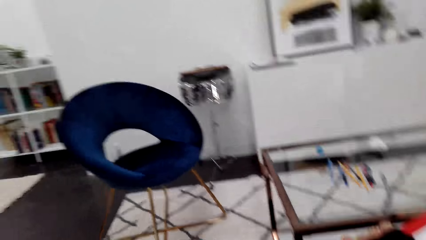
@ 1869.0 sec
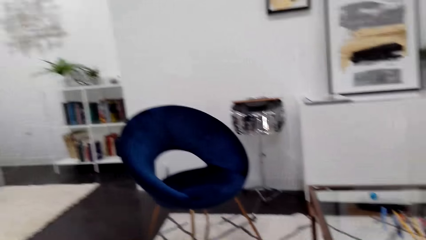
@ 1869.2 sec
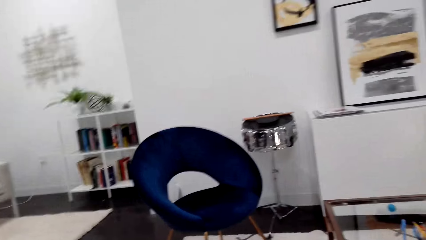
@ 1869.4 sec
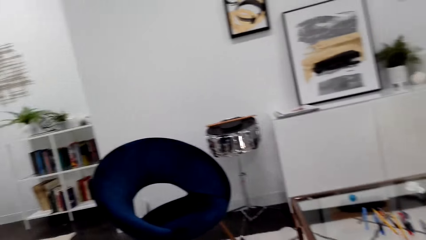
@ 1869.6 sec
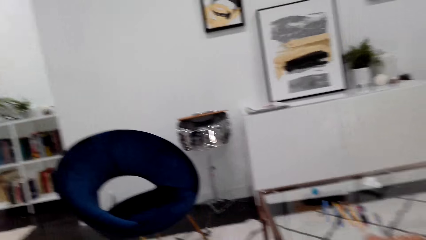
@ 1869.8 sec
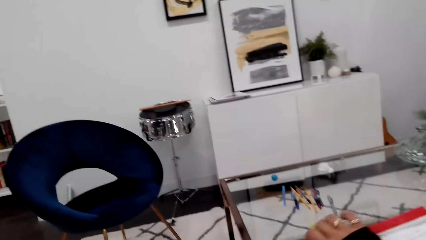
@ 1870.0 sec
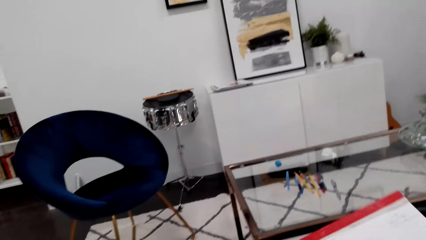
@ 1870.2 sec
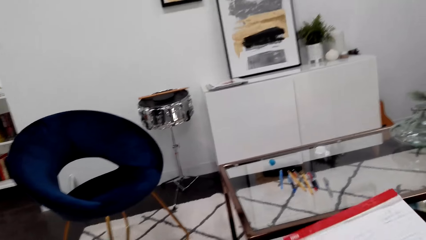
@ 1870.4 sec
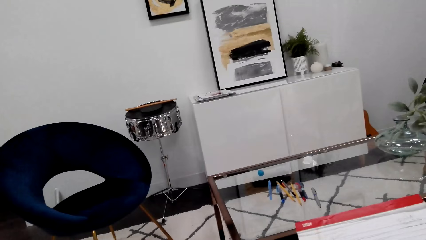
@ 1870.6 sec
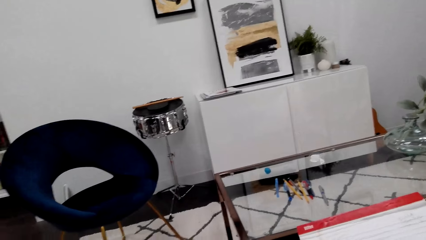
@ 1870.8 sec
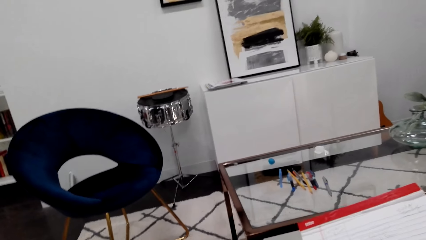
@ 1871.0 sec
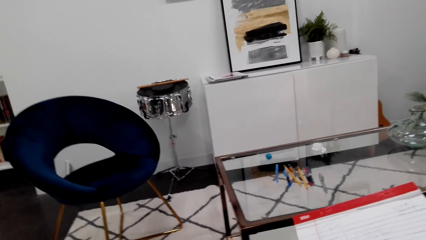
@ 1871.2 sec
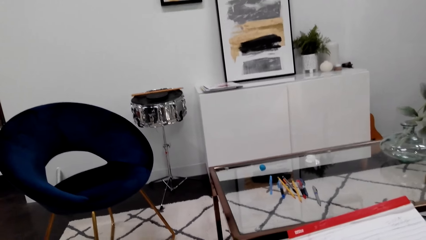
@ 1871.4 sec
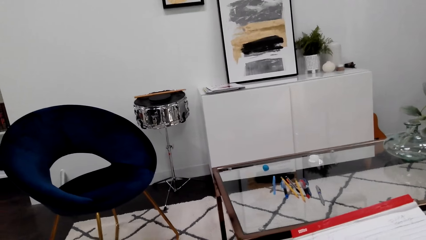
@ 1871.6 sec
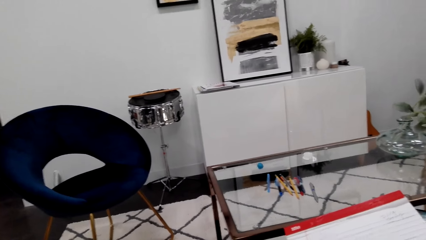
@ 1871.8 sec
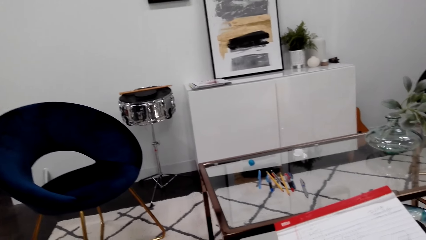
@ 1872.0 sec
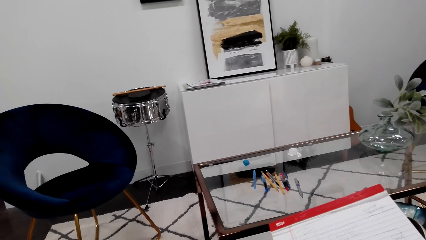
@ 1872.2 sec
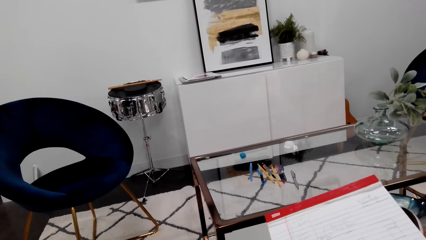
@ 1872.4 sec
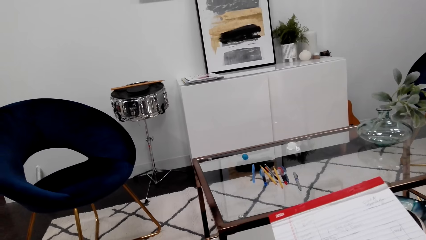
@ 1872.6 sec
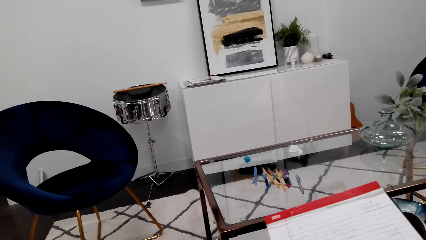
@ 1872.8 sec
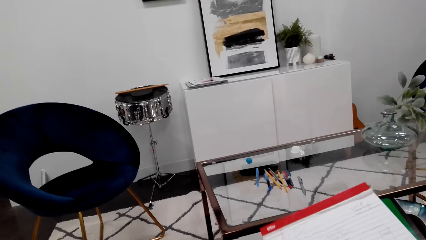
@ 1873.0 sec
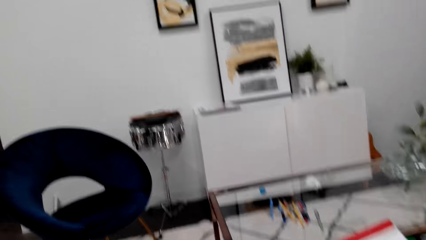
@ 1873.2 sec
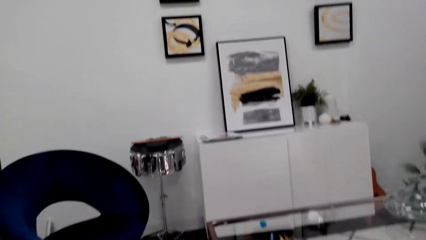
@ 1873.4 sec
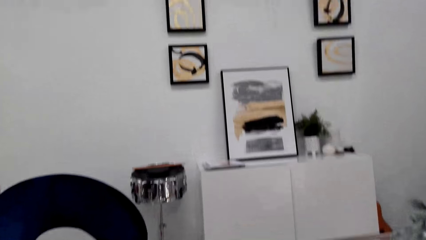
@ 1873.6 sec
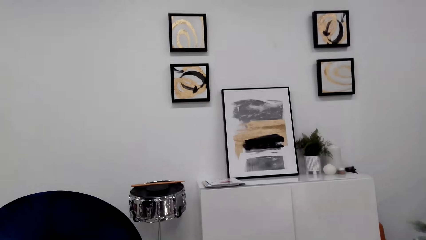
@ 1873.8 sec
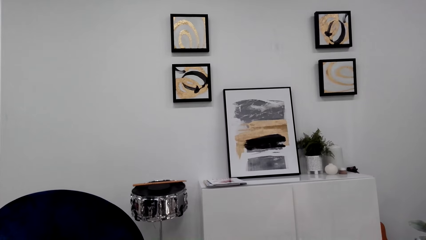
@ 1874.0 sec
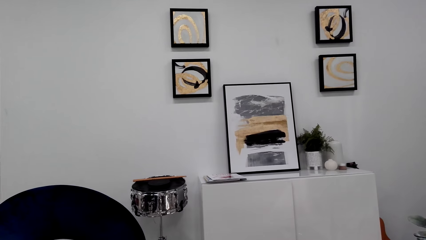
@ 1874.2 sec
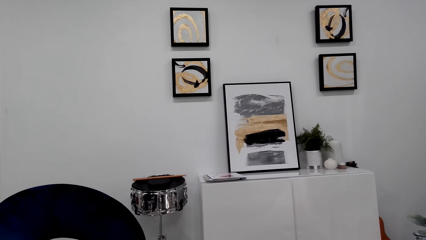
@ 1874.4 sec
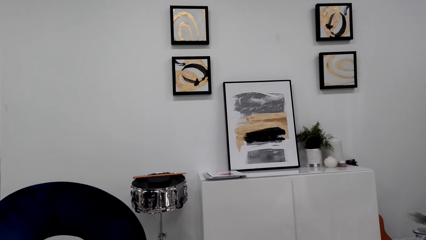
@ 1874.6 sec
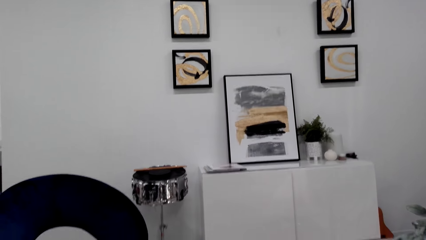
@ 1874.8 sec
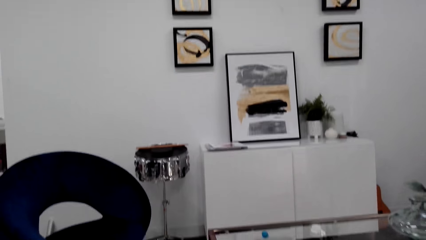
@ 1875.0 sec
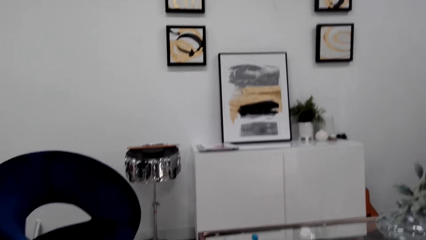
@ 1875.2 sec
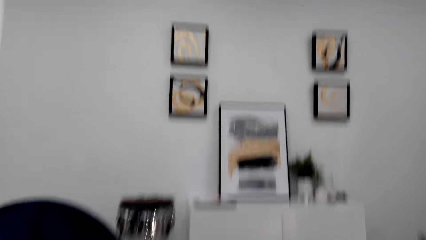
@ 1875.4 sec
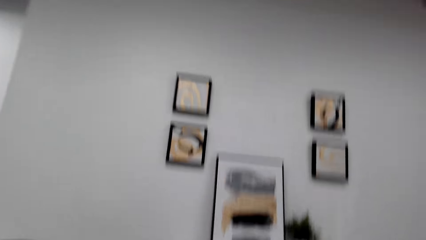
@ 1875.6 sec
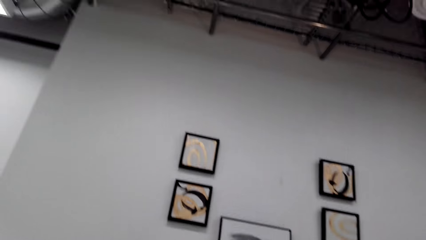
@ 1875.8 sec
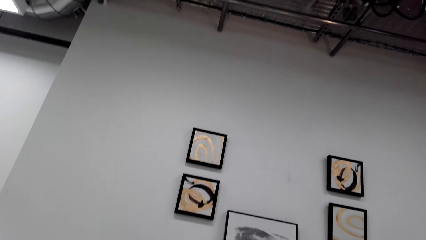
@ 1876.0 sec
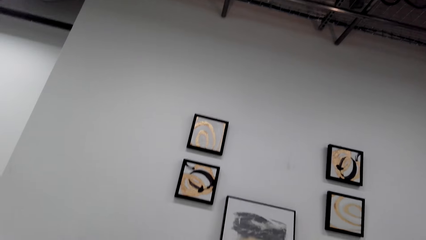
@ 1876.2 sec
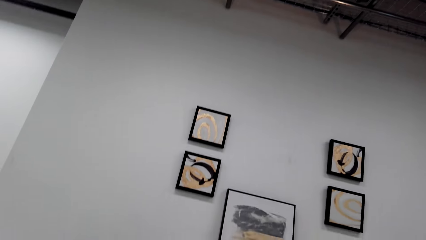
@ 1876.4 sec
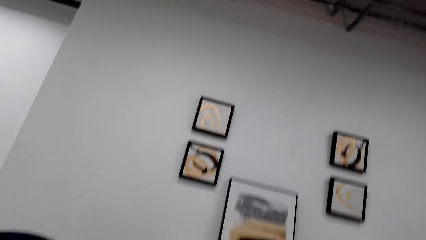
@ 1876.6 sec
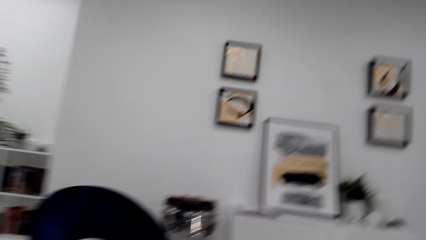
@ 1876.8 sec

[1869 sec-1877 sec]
The camera wearer looks around the room. They are writing on the notebook.

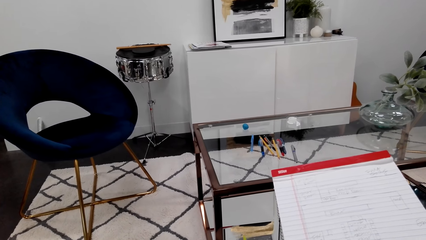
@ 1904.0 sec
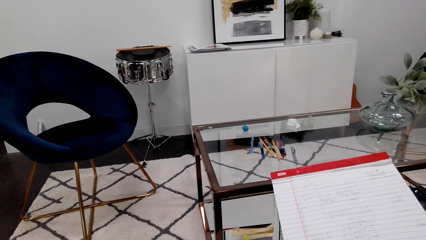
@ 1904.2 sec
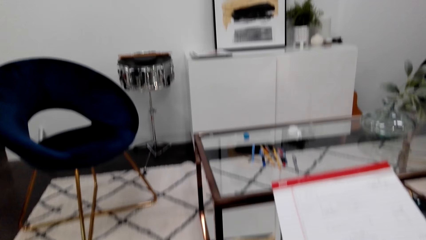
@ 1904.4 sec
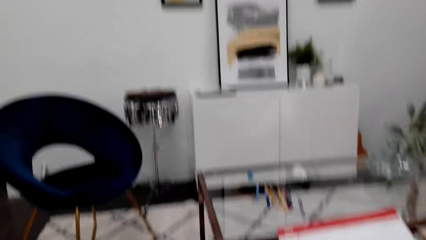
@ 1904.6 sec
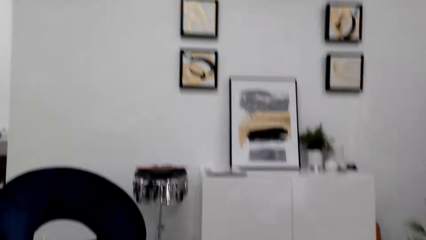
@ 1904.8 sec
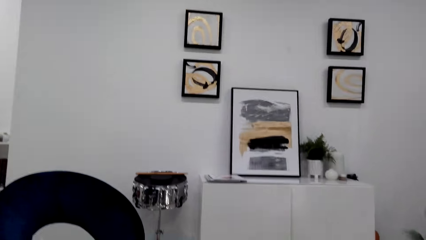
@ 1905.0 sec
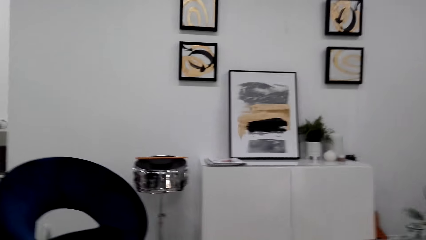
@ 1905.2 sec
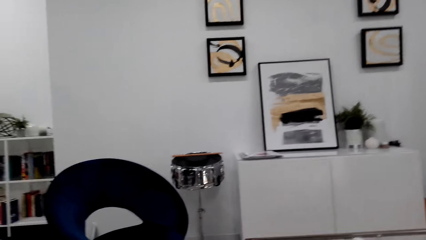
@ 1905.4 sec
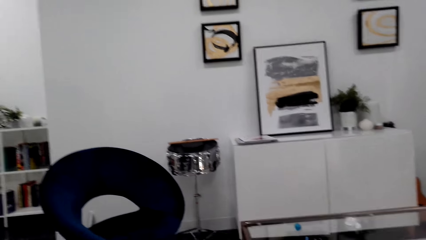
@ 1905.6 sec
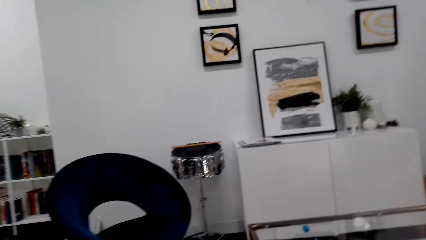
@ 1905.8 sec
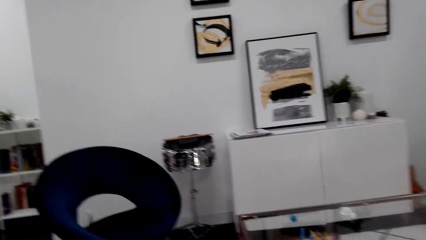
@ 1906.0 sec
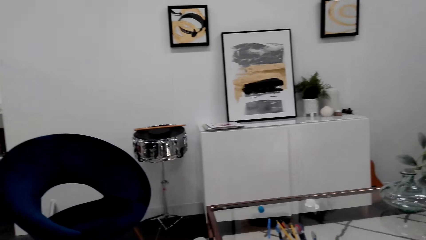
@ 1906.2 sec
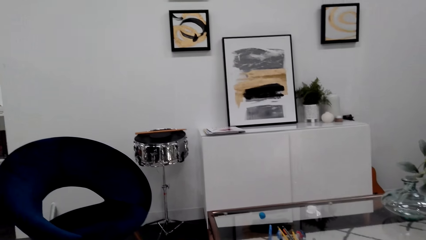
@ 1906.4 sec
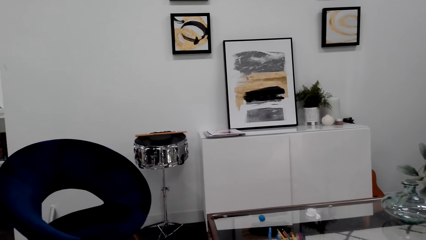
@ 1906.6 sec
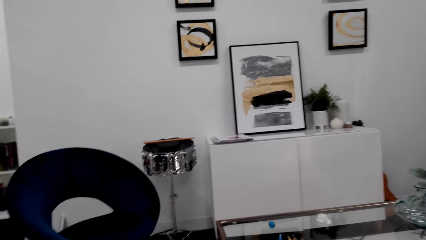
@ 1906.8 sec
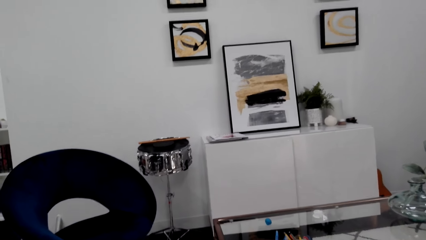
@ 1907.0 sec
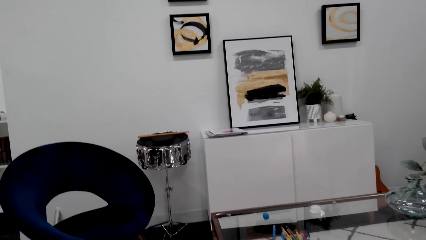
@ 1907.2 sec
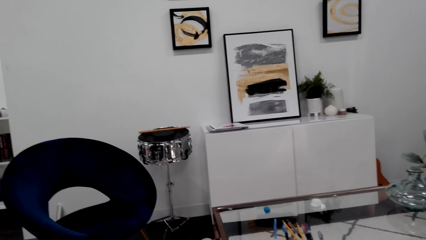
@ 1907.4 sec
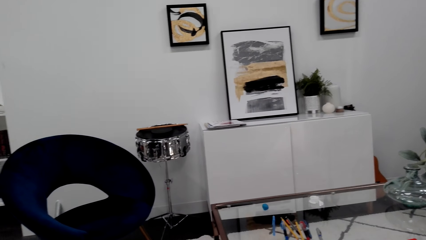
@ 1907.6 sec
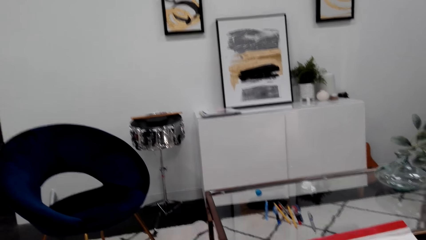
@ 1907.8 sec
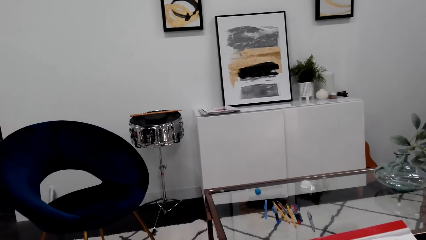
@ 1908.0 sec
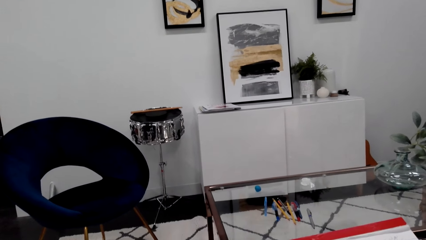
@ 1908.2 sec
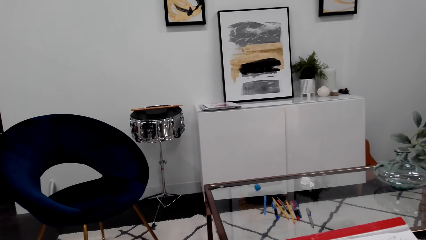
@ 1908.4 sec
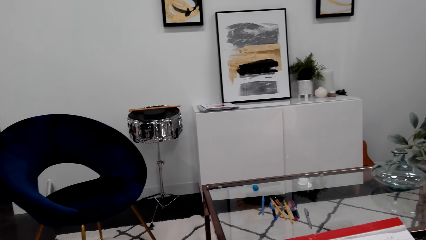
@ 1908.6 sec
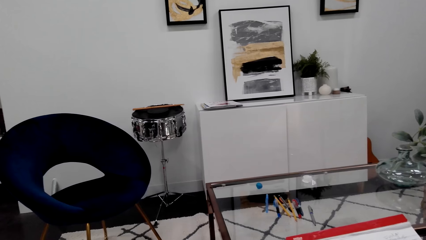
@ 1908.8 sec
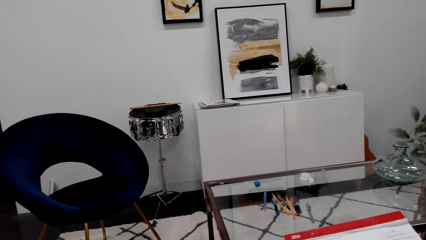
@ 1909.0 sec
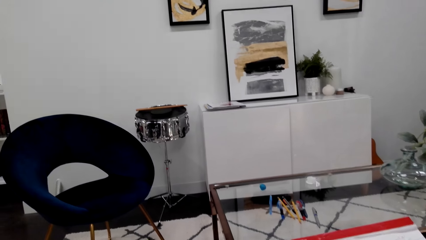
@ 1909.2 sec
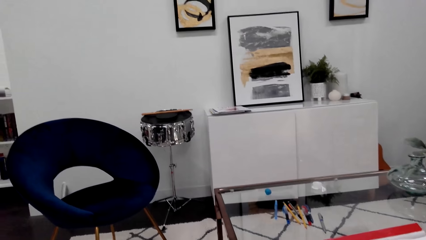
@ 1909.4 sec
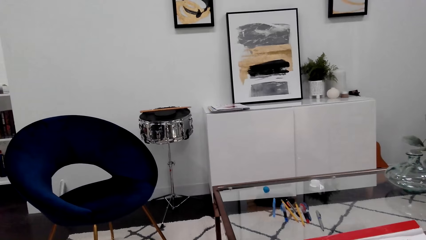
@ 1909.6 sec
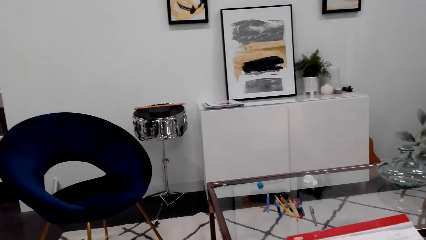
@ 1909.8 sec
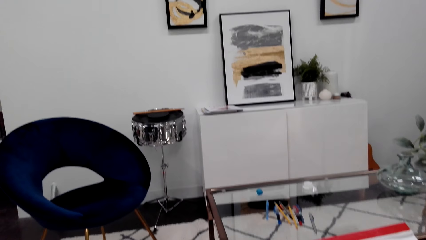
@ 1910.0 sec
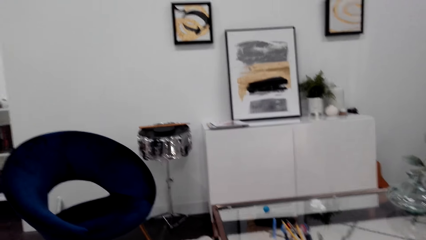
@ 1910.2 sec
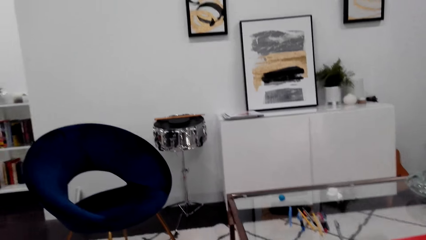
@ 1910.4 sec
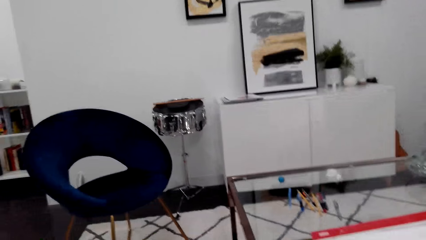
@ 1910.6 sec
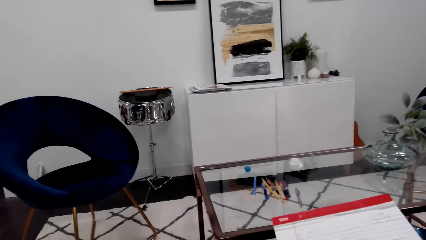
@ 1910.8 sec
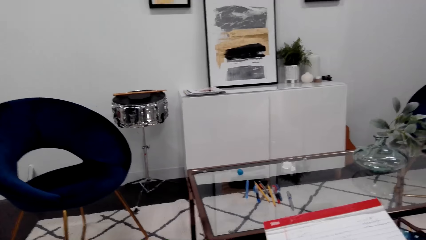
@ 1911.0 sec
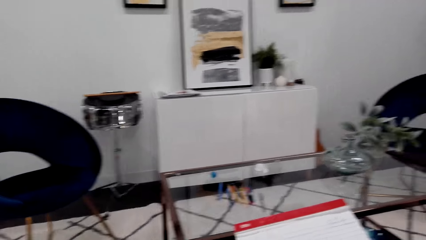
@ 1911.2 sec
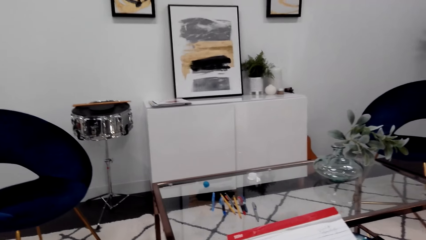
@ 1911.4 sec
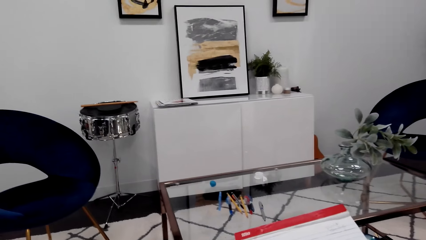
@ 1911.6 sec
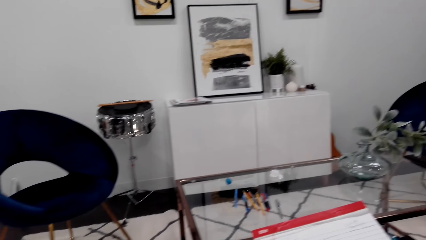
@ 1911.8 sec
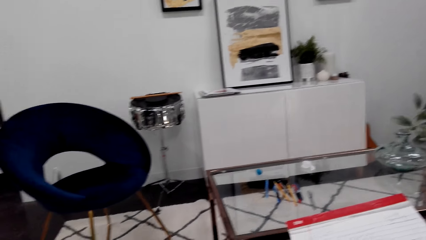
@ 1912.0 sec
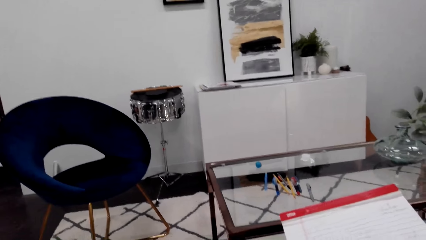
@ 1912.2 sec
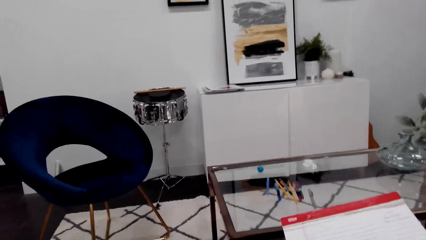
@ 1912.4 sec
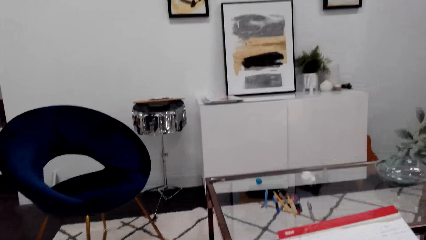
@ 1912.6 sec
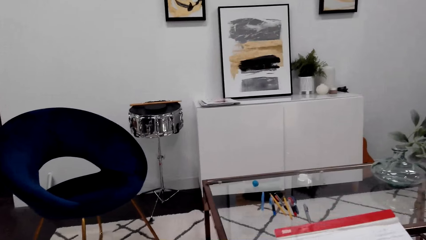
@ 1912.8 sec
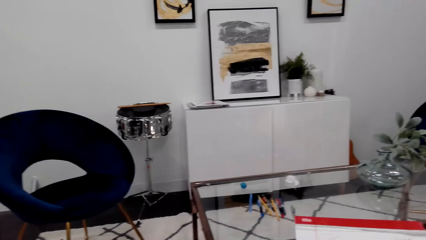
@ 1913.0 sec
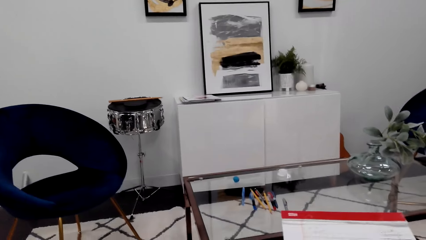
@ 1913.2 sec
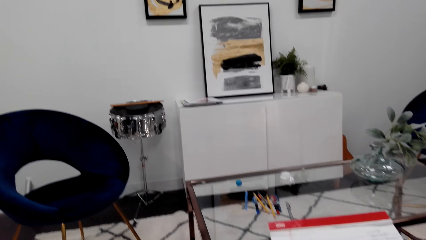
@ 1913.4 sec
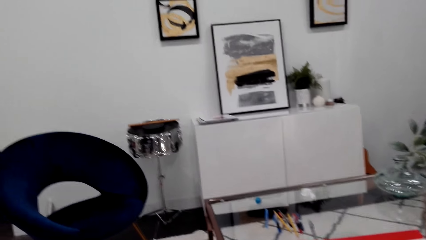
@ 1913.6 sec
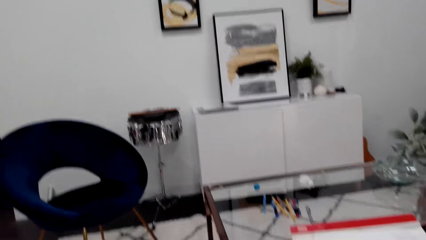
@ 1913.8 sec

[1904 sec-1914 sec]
The camera wearer looks at the decoration on the wall. They converse.
